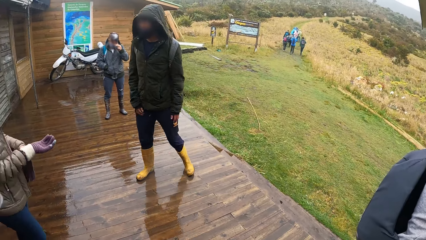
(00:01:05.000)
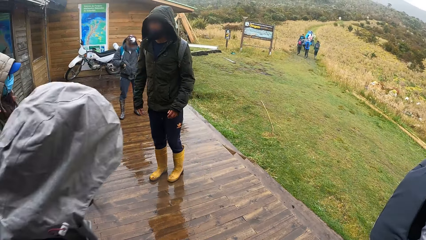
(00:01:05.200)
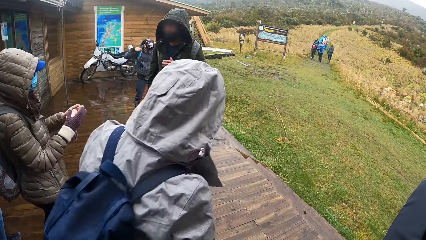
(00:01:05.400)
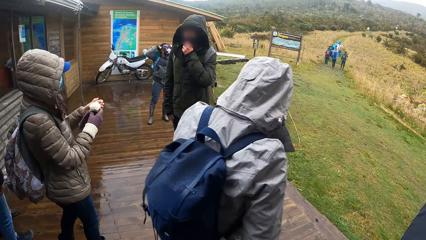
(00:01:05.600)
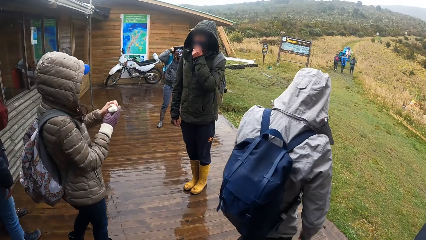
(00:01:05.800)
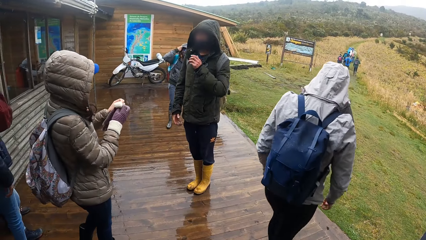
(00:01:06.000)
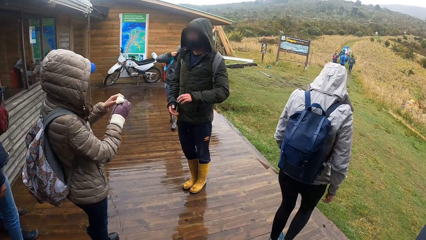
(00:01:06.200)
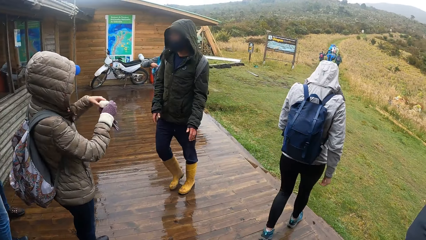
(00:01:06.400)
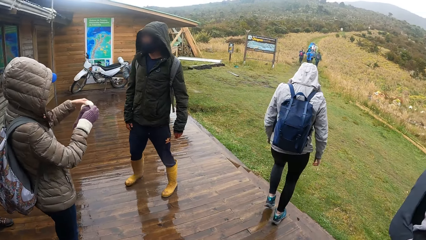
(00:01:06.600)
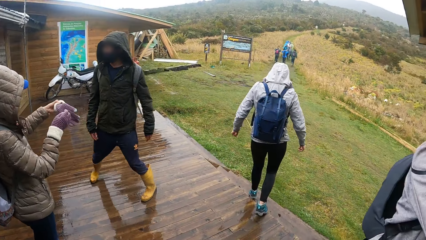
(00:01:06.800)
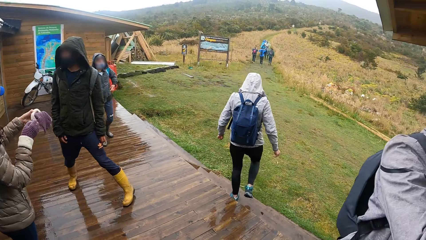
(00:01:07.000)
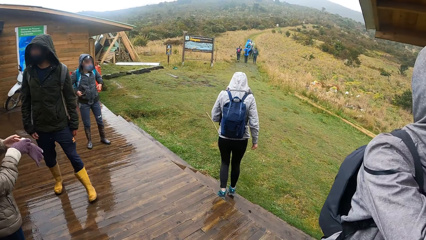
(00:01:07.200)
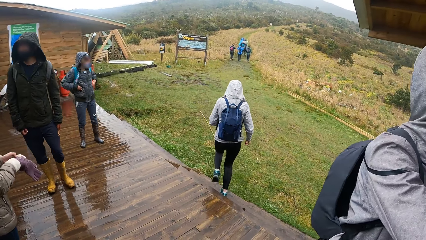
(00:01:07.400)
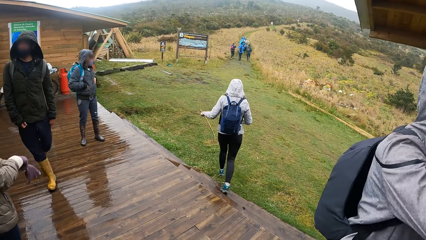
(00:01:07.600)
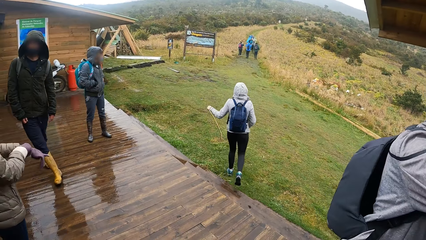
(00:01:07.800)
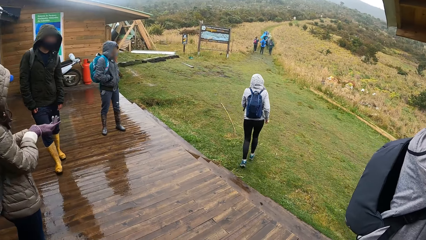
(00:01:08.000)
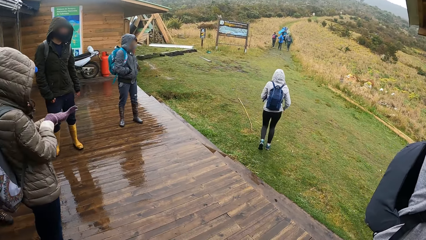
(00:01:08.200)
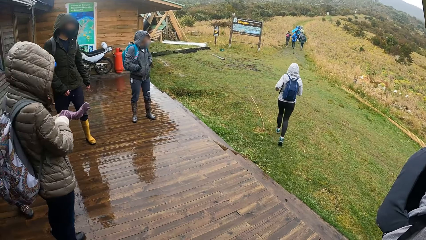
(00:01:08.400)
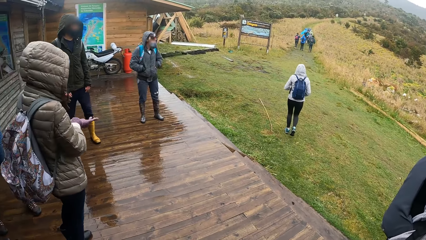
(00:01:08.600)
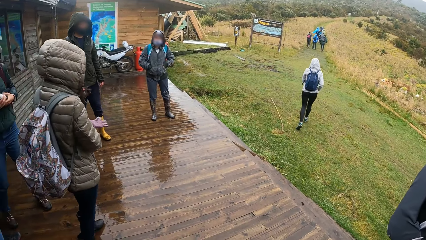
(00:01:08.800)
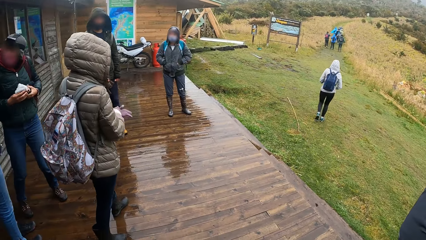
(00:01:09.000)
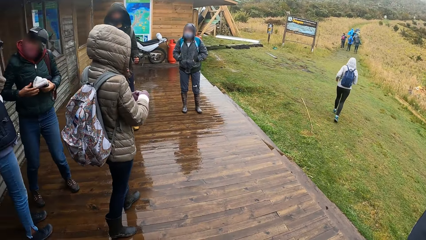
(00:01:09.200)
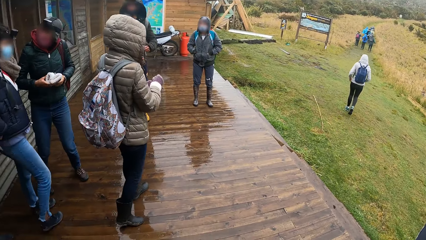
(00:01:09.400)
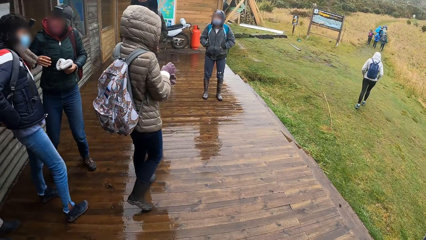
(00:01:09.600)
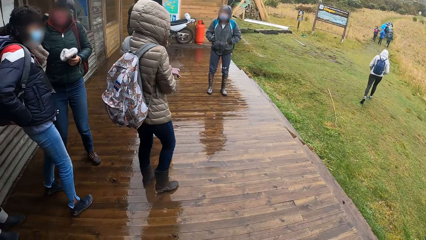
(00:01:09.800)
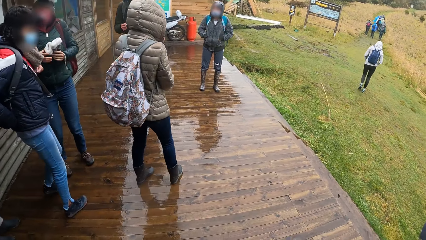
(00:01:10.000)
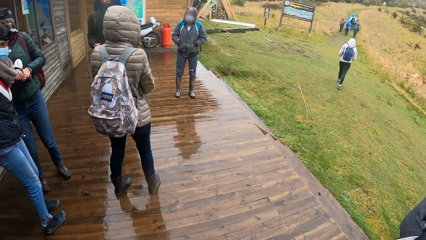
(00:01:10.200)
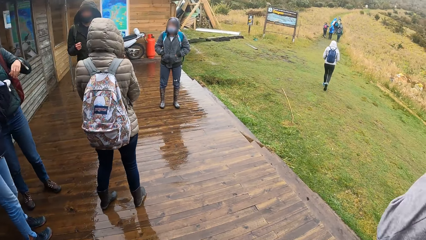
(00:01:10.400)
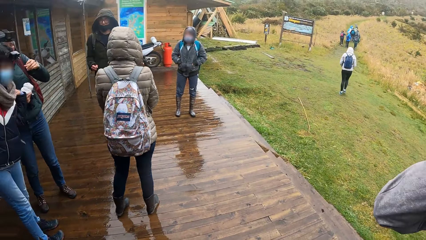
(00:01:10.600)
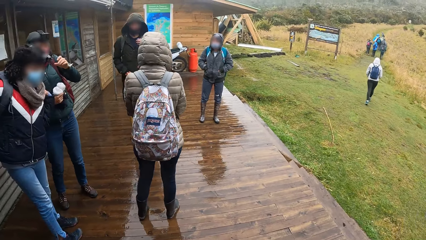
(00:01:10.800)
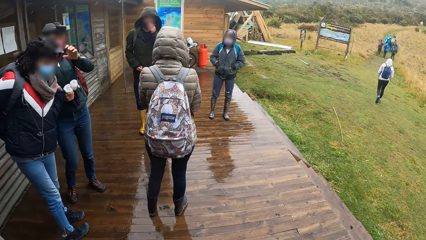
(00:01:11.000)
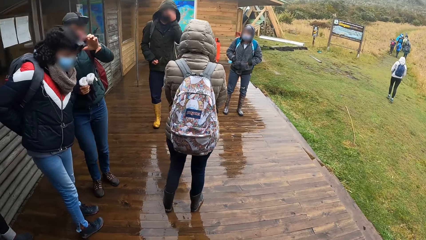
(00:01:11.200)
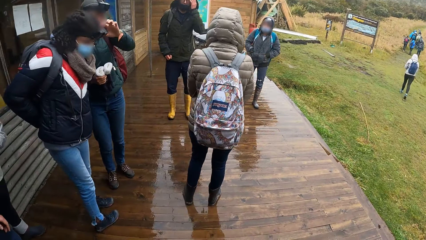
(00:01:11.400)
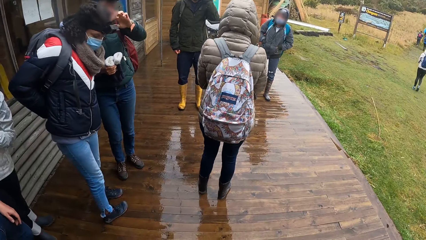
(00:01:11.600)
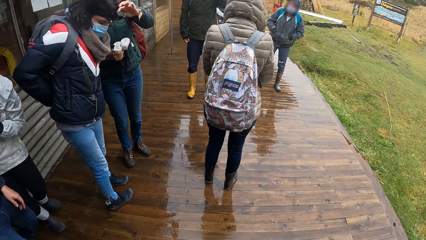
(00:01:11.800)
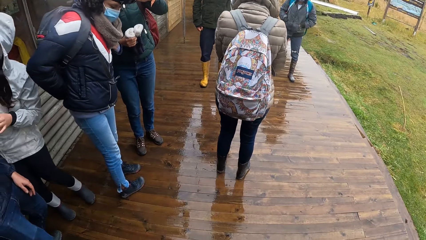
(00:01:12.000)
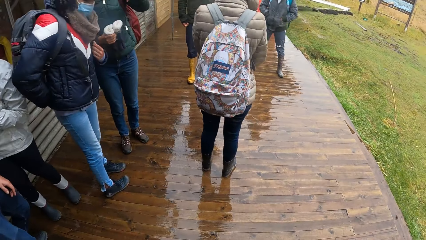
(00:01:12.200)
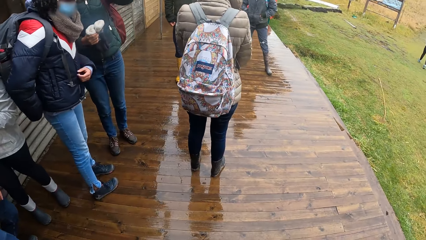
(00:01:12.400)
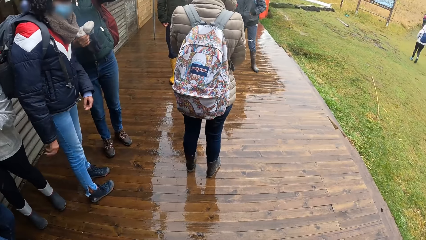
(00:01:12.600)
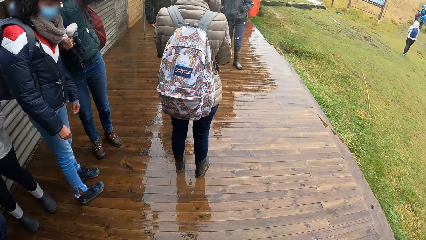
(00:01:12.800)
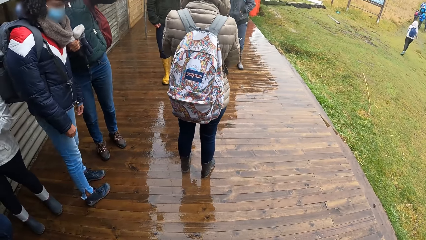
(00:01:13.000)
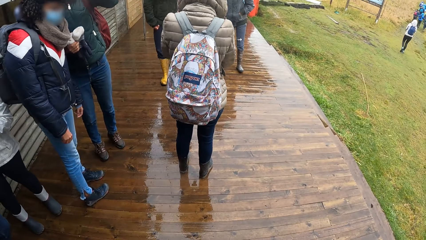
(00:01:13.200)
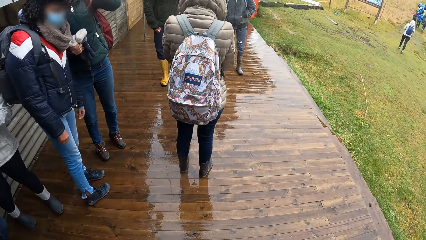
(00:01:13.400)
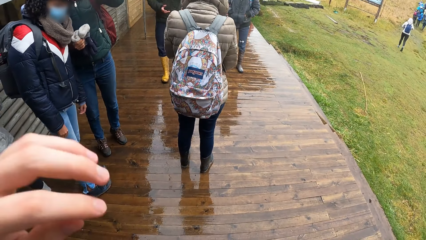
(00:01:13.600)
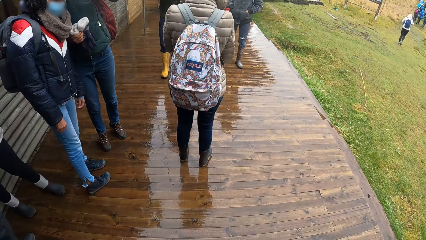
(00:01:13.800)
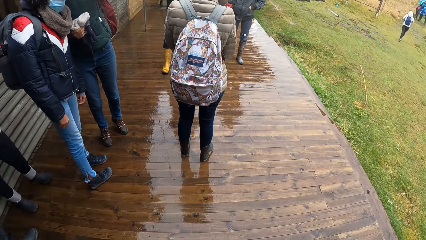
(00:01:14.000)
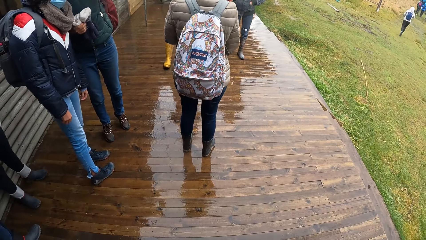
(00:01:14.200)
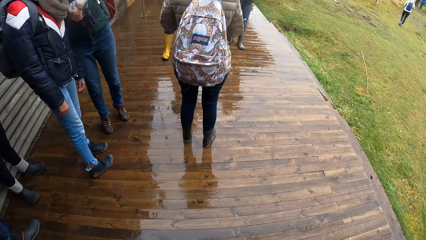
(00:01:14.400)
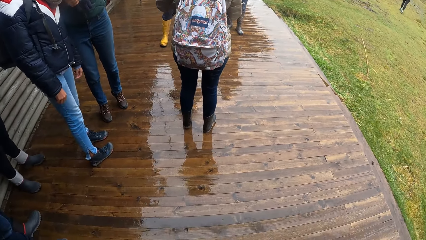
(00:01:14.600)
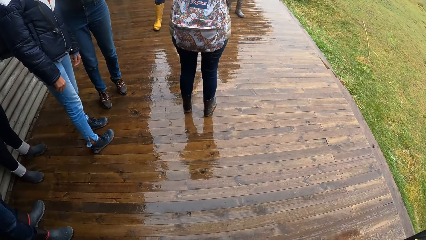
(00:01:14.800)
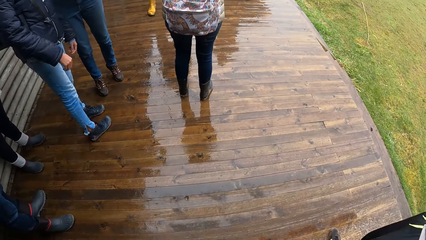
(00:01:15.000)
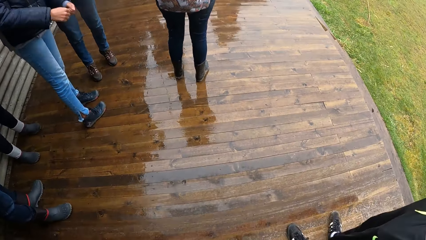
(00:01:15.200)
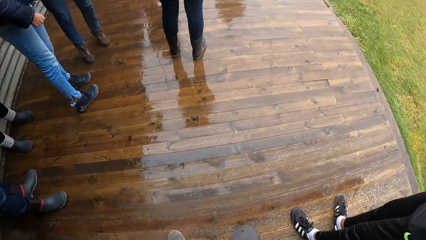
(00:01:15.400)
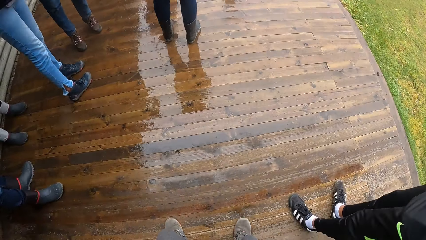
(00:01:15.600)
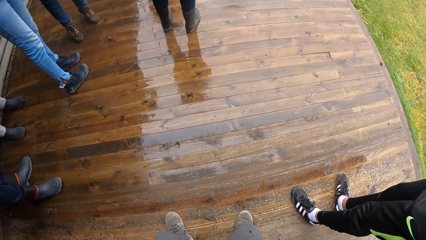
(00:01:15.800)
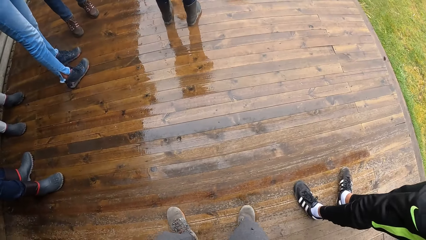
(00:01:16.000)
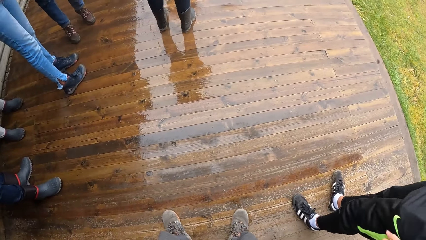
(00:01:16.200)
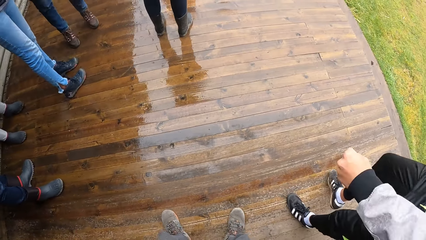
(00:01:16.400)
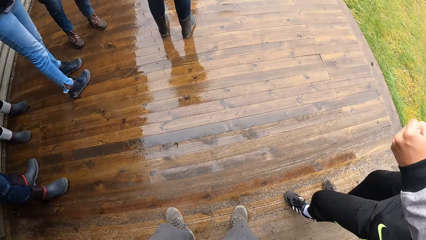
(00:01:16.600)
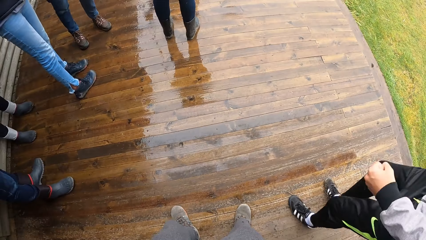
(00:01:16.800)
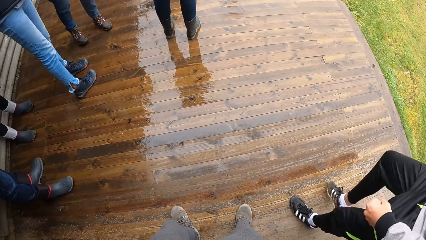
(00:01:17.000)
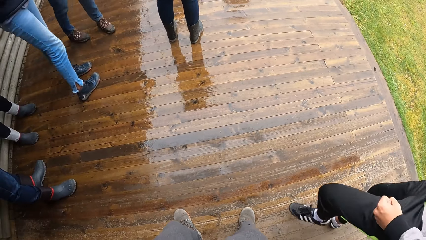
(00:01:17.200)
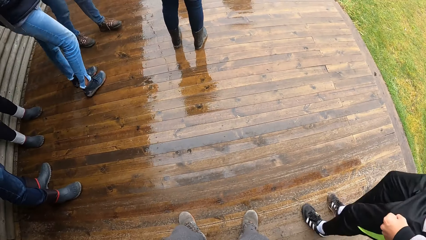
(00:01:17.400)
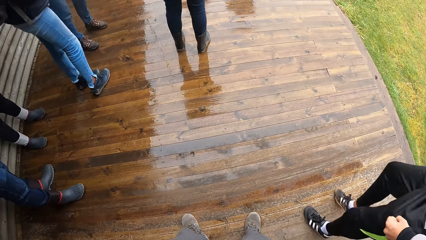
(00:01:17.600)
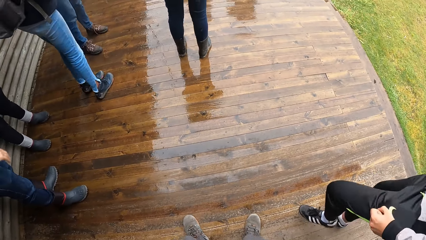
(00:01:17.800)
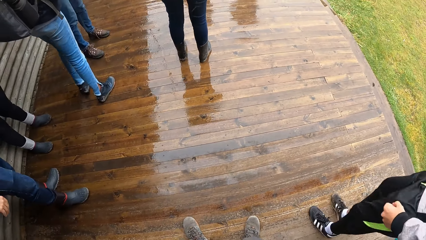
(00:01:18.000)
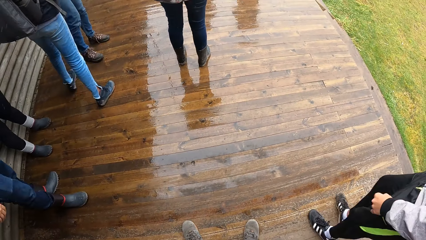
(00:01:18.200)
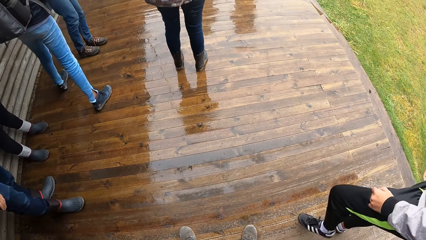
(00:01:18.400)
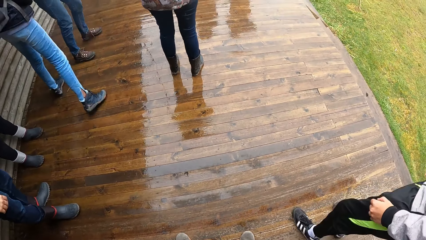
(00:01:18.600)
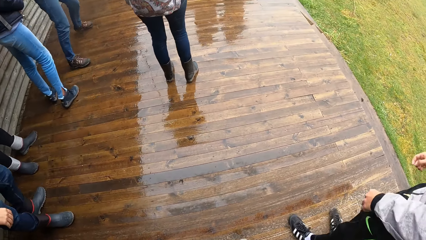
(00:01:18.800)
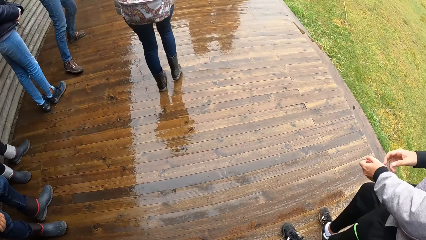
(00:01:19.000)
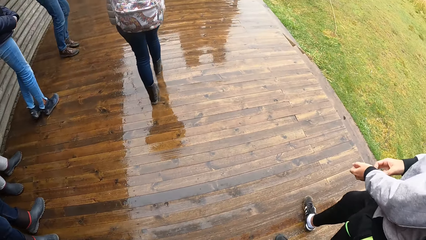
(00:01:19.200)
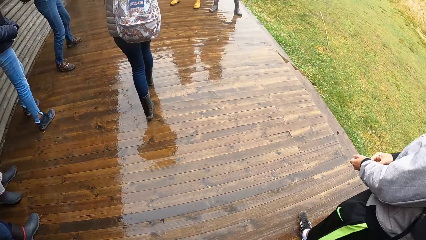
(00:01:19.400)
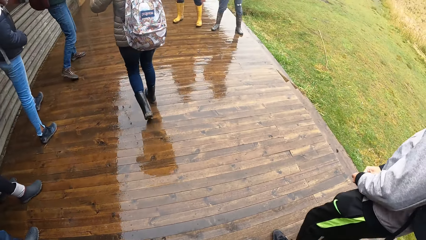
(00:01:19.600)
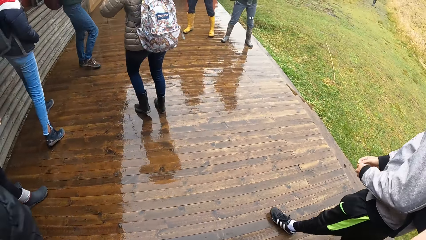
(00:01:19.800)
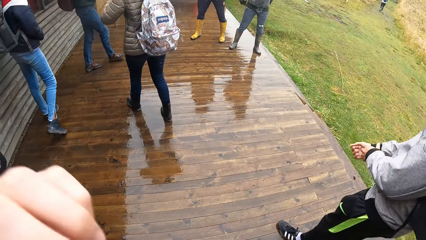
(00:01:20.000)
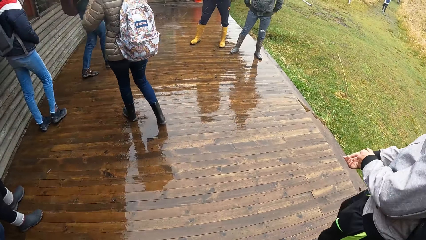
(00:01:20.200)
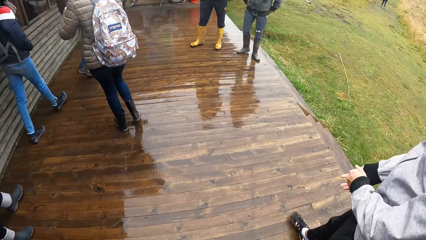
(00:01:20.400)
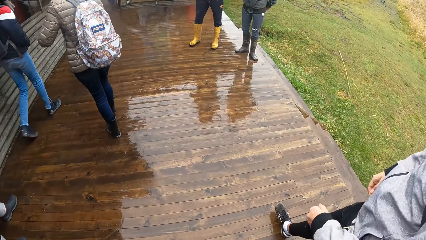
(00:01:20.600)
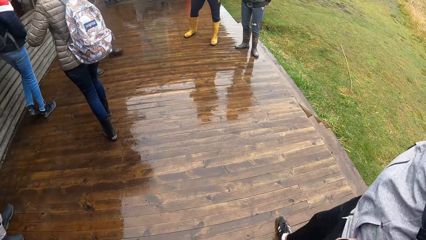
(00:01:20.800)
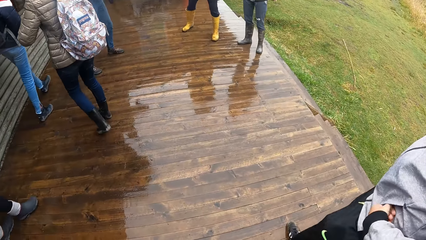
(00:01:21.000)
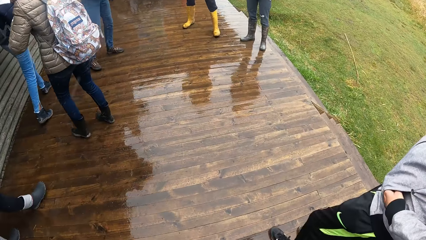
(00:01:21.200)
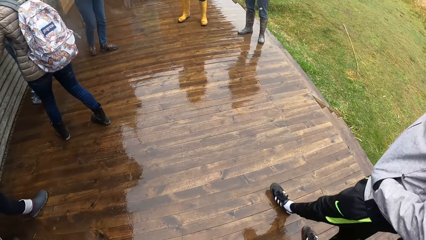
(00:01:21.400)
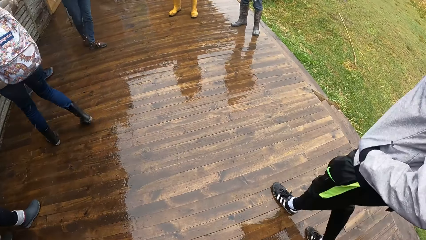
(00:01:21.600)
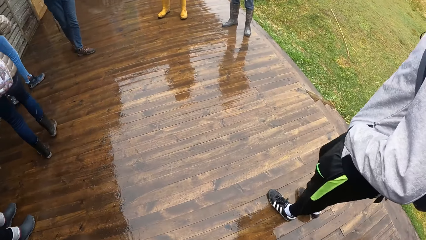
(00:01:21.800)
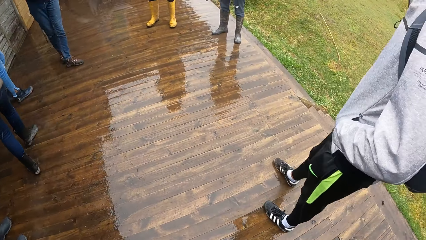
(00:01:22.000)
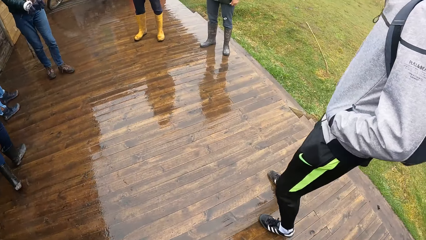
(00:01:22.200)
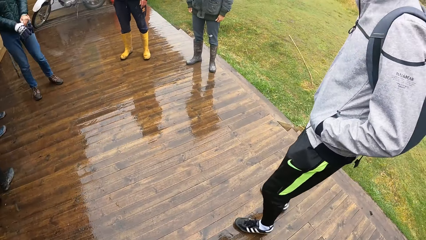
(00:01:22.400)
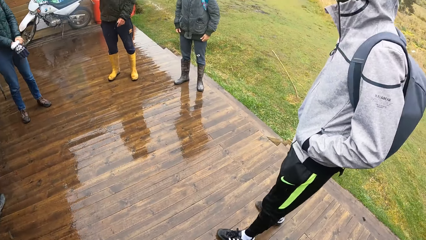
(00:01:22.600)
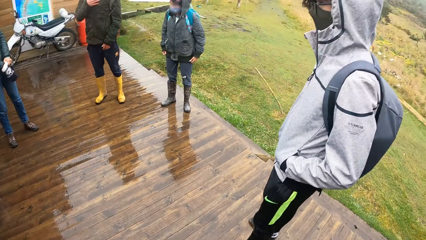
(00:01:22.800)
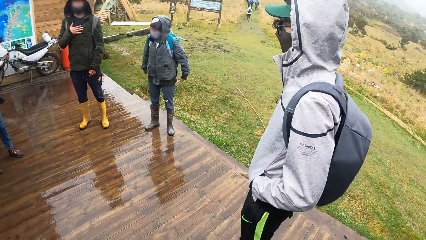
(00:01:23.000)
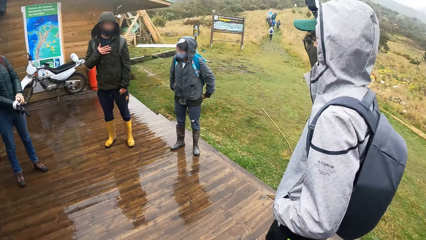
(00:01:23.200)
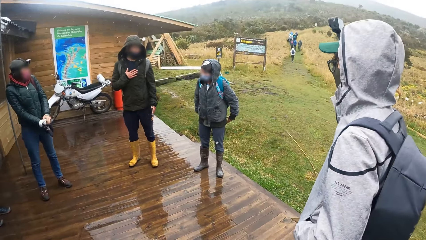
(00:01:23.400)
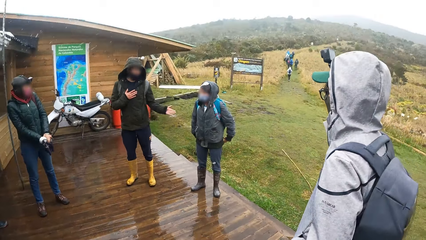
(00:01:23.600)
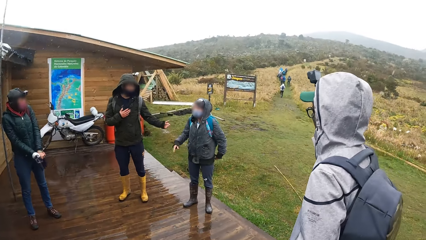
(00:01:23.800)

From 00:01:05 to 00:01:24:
A woman walks across the hill. The camera wearer lifts his hands. He puts down his hands. A group of people arranges themselves in a formation. The camera wearer moves on the balcony.
